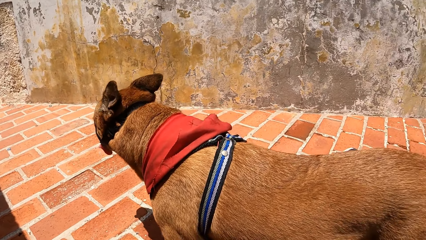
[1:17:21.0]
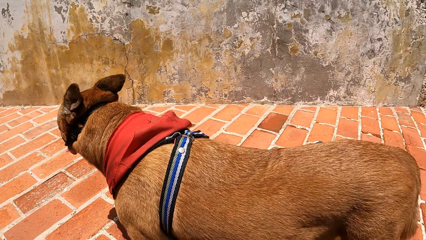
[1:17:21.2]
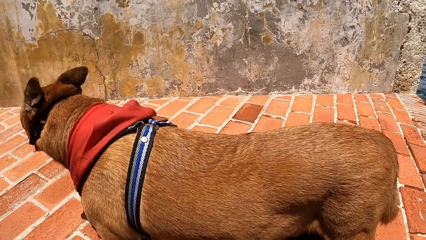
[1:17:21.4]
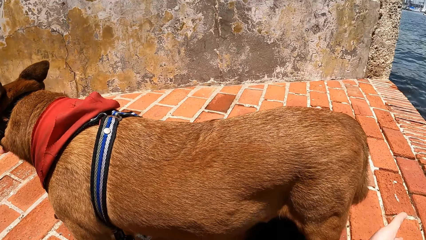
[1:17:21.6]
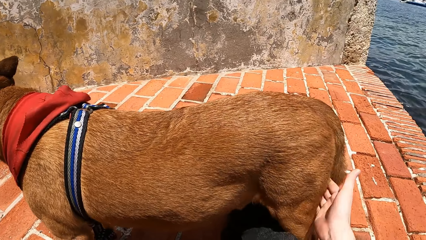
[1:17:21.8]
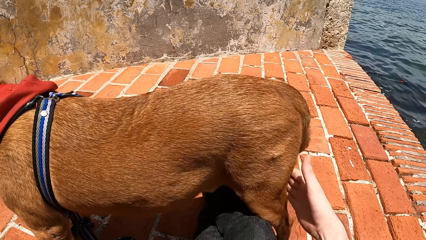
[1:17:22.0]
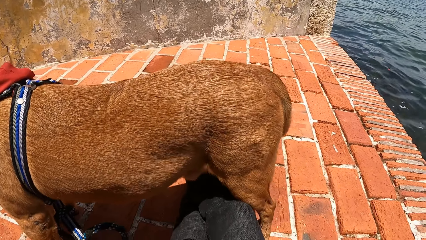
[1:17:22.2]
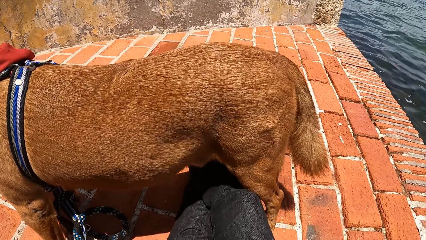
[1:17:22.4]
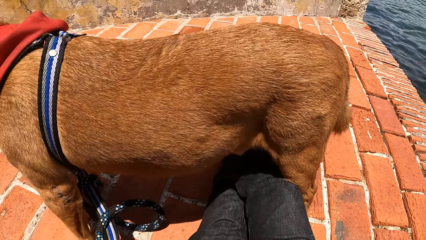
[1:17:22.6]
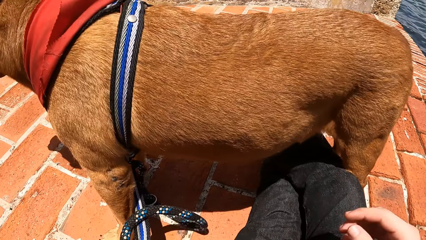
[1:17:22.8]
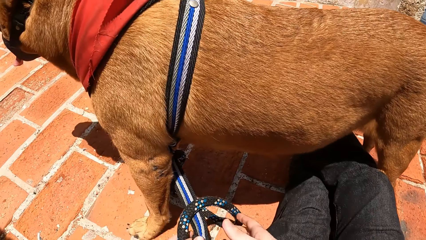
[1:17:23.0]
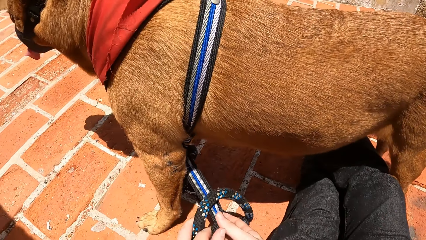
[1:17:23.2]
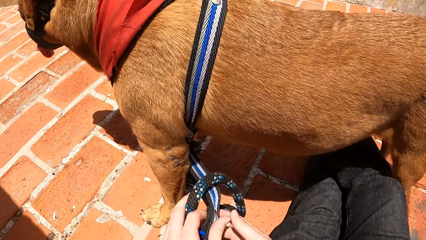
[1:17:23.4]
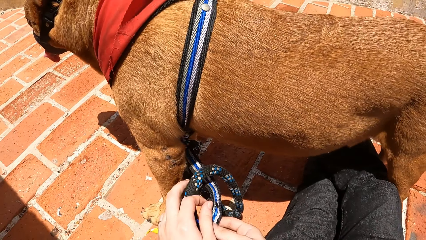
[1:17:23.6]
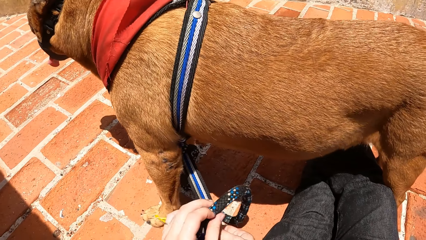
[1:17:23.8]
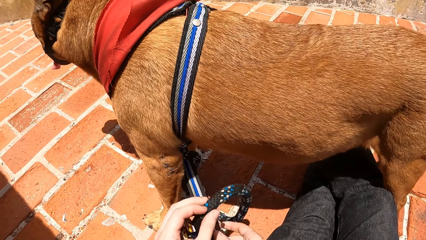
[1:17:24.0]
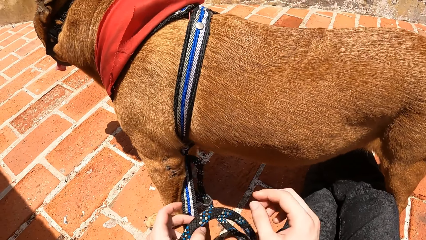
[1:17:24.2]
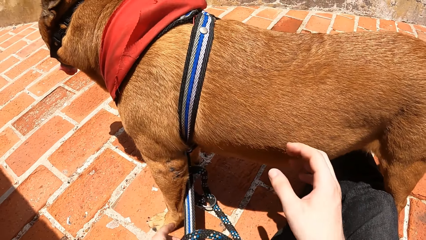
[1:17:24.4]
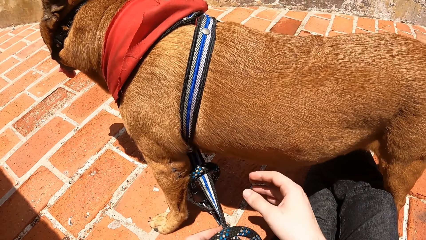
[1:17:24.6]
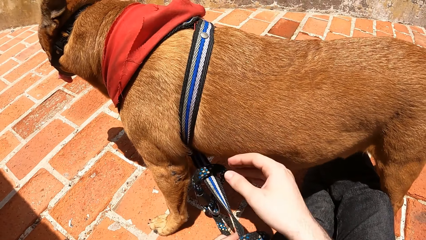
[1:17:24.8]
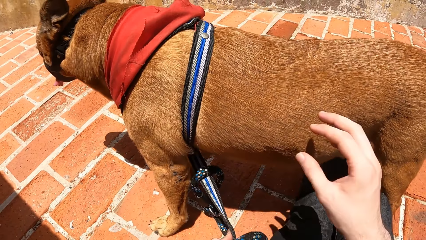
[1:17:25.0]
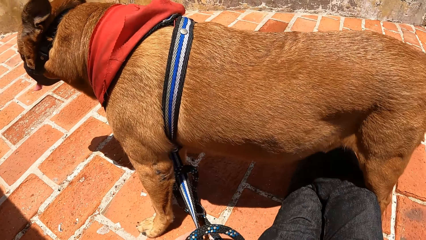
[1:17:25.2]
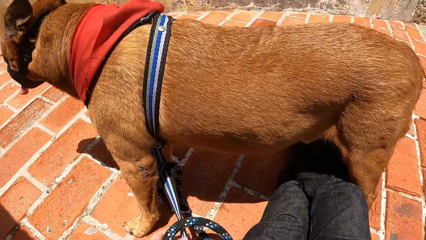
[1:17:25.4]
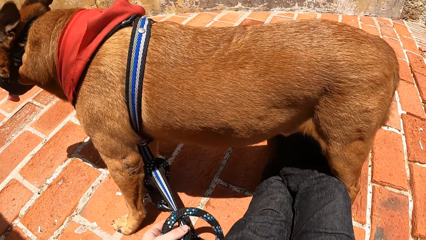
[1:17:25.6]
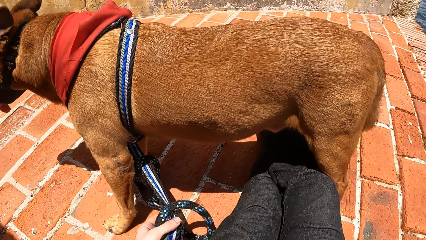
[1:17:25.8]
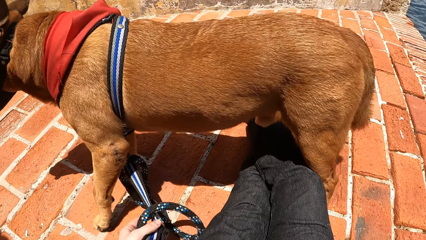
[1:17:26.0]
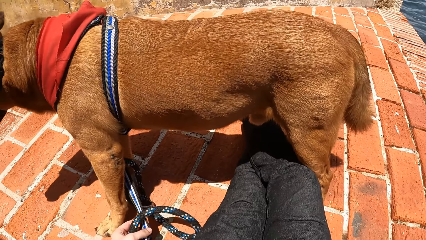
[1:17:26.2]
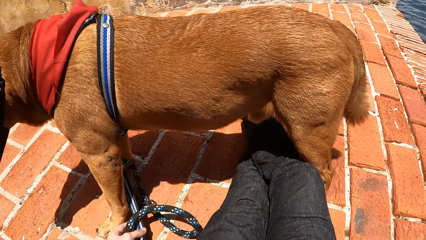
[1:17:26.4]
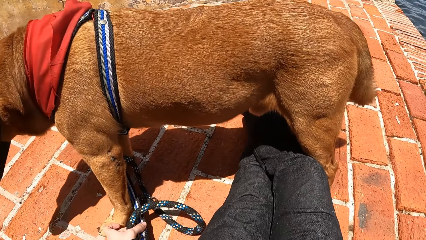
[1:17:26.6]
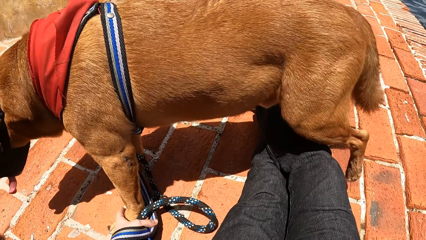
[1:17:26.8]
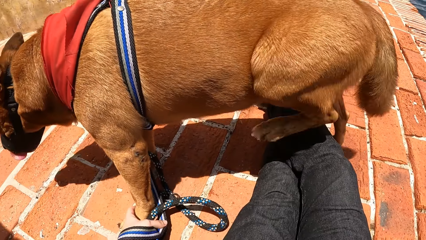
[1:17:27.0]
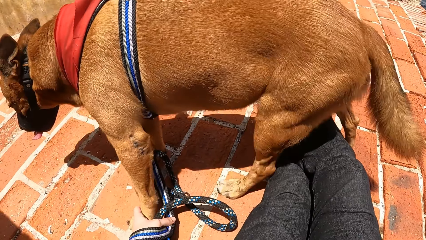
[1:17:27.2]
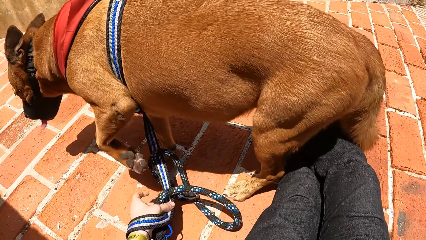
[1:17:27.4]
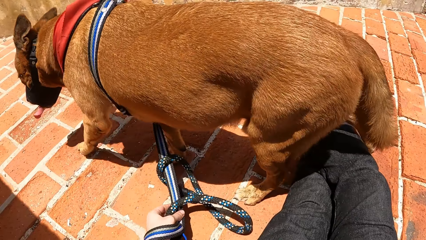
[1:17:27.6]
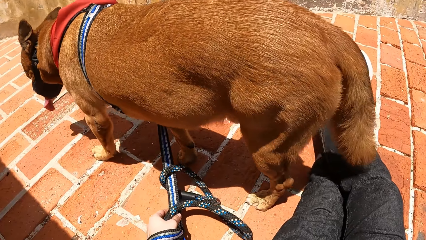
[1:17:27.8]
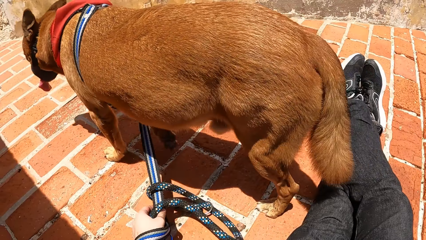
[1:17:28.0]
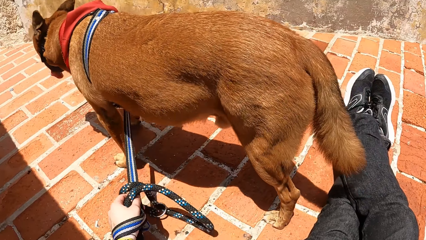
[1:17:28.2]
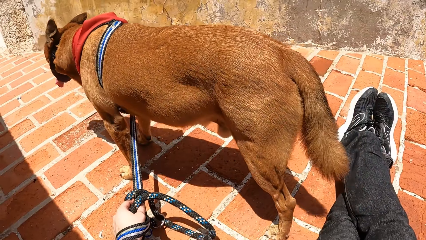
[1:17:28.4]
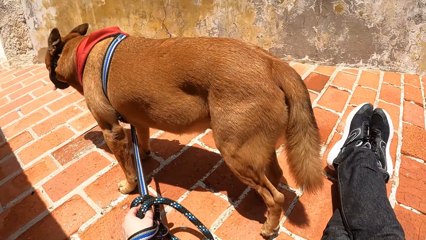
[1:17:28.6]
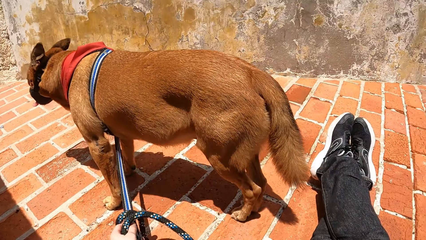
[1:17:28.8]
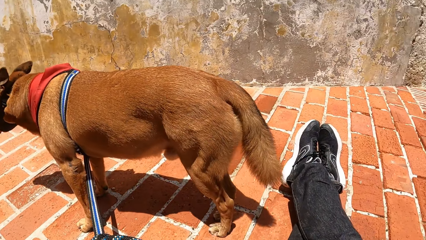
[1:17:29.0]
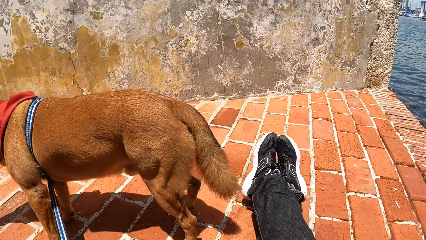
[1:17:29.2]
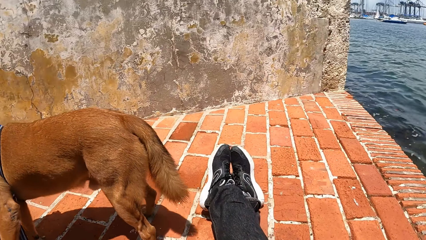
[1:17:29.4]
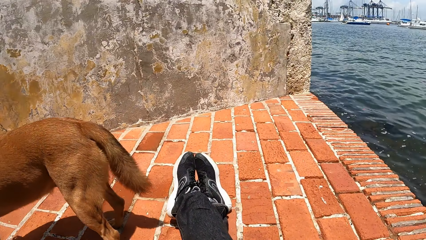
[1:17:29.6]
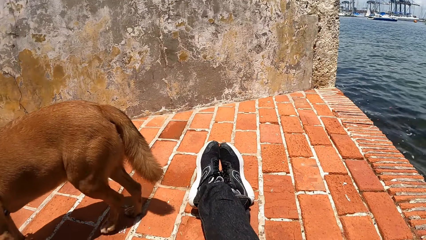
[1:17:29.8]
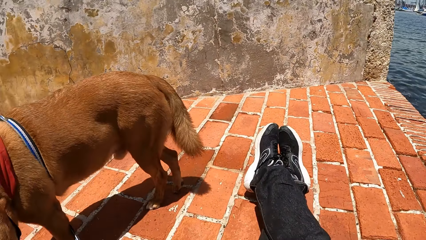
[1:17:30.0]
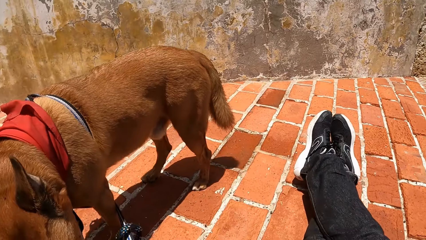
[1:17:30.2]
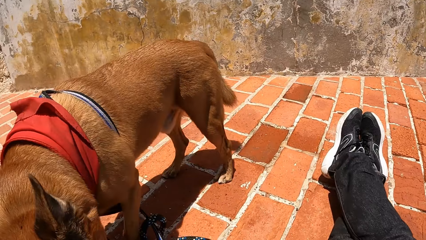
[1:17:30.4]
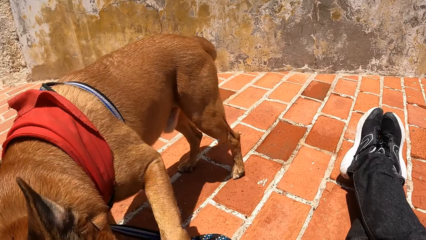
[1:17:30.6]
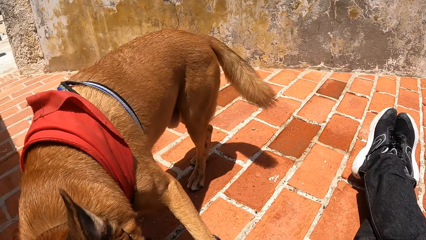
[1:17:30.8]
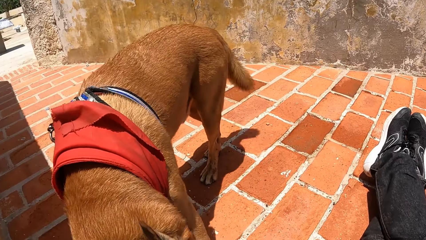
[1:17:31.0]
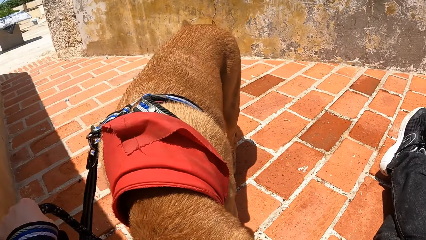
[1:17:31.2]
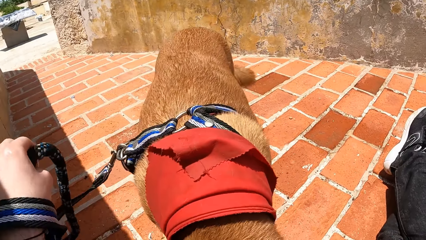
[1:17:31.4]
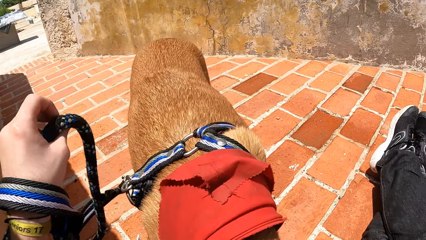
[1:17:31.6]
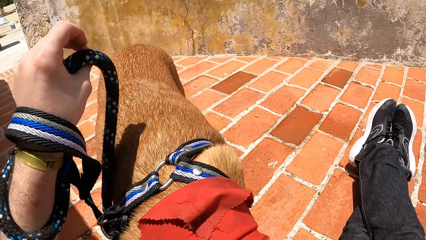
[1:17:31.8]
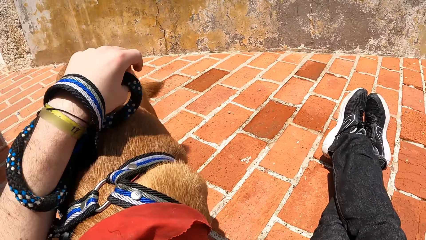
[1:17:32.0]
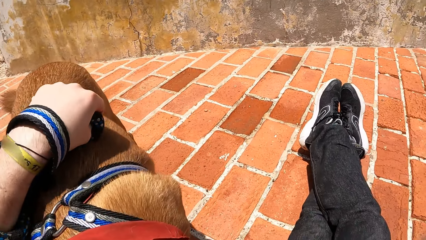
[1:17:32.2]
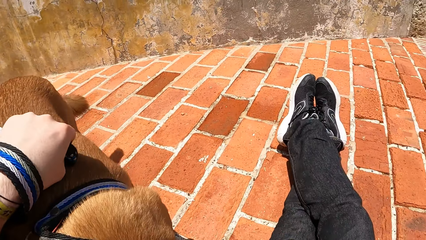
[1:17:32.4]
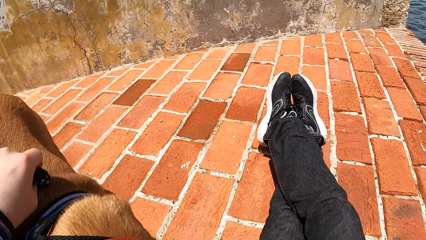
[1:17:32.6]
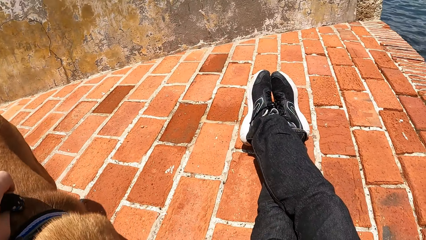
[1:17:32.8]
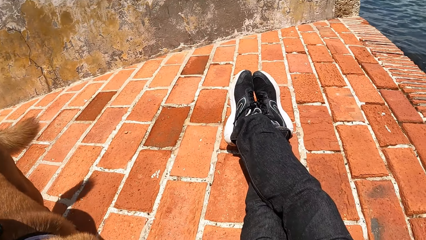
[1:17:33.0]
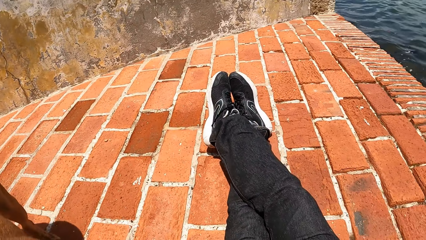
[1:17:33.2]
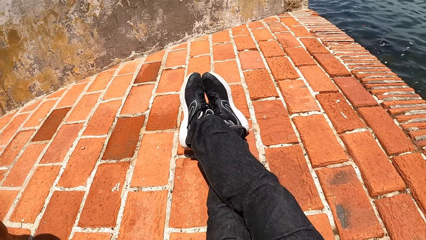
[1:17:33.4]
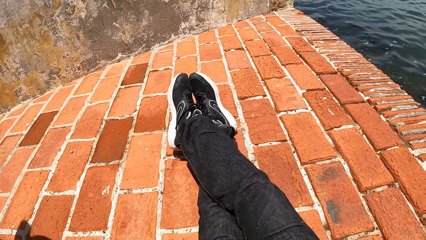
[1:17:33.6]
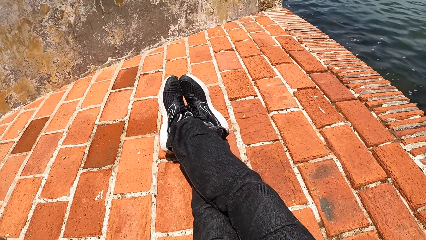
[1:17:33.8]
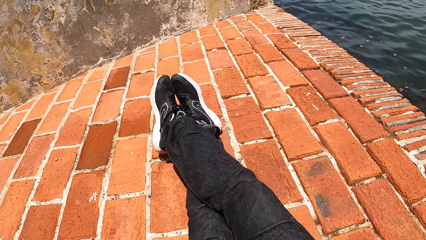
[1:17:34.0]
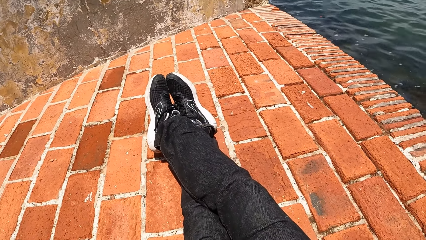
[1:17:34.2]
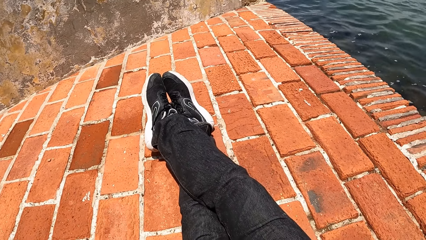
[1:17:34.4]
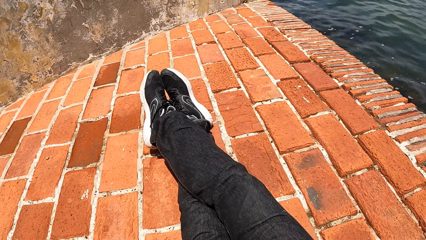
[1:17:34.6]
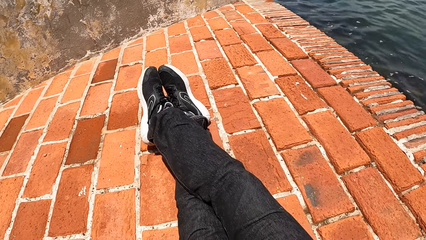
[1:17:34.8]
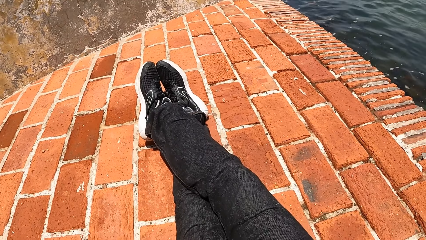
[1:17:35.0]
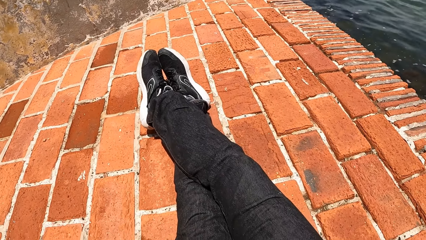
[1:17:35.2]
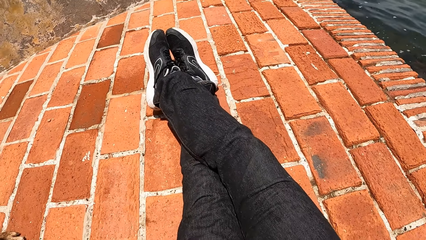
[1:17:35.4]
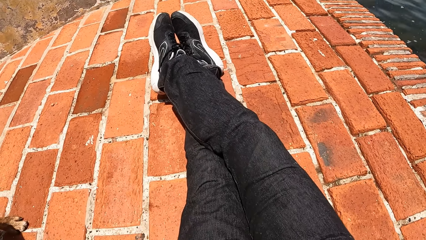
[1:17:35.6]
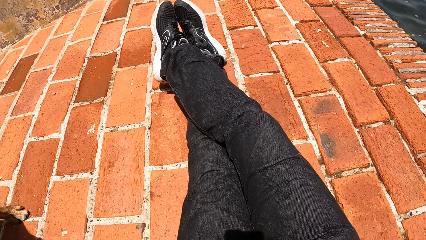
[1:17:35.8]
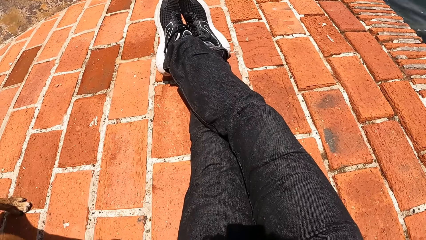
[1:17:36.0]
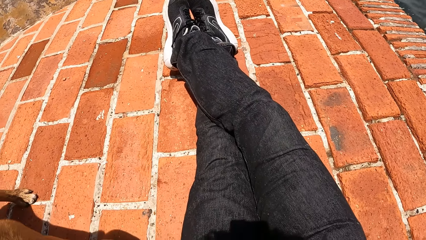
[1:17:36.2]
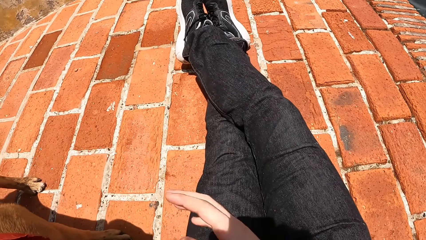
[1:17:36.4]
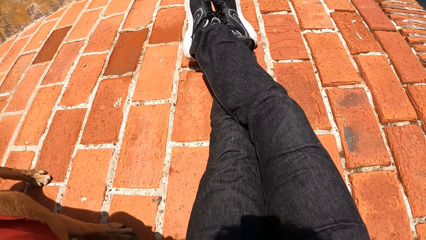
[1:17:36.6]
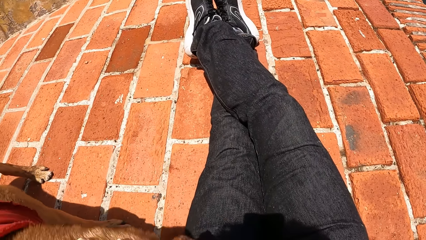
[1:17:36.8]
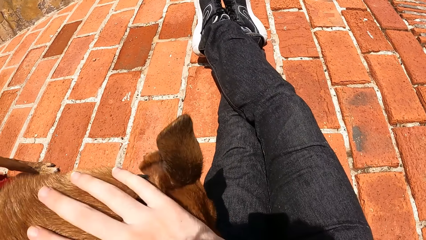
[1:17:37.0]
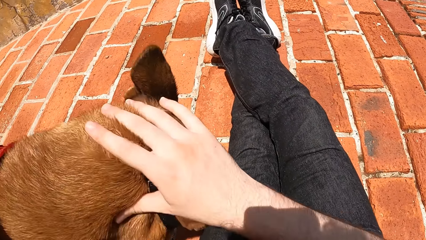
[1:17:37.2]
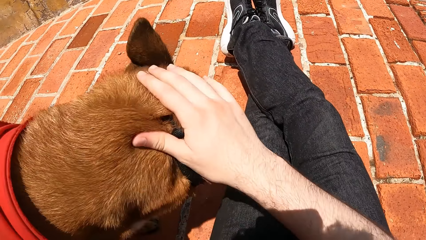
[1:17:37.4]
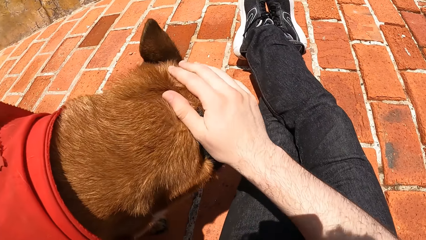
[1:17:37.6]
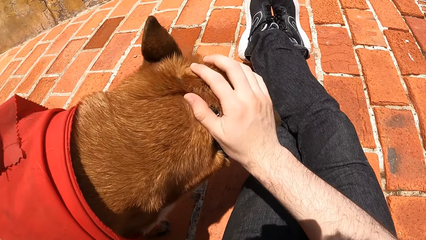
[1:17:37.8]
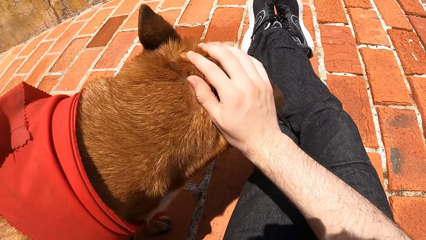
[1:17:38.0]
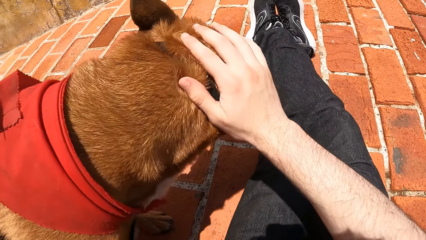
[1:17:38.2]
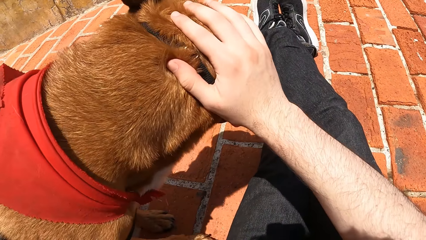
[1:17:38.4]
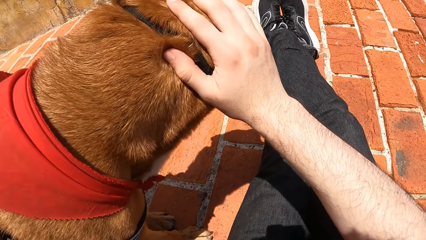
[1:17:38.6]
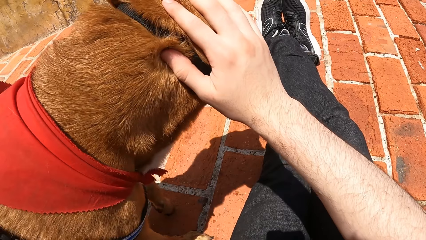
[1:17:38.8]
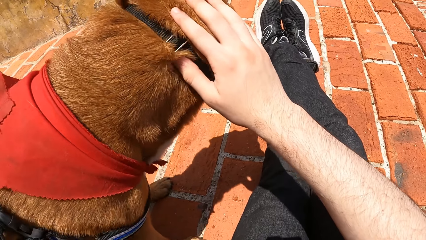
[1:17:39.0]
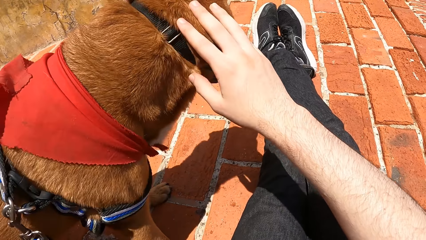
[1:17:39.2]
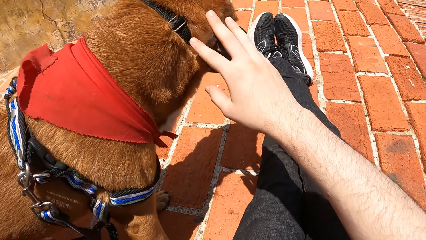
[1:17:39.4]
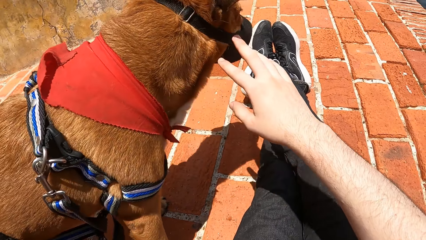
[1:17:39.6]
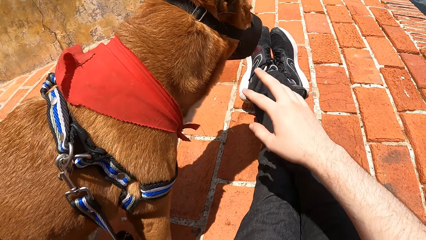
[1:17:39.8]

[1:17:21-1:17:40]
The camera wearer hits the dog's back. They hold the dog's leash with both hands. They hold the dog's leash with one hand. They look around. They hold the dog. They touch the dog. They look around. They hold the dog.
